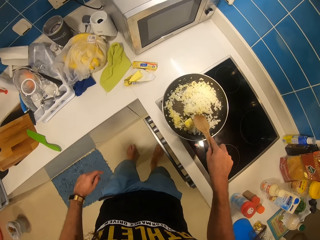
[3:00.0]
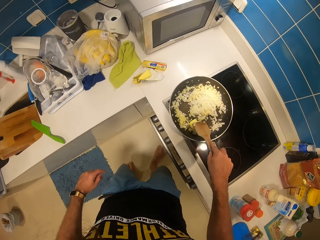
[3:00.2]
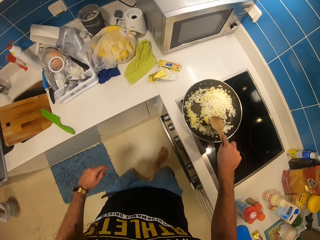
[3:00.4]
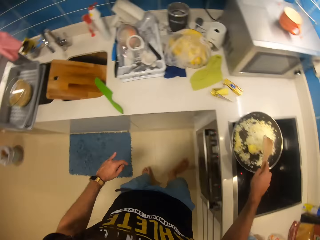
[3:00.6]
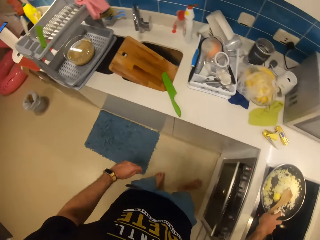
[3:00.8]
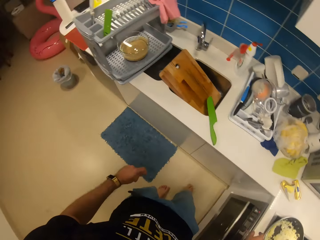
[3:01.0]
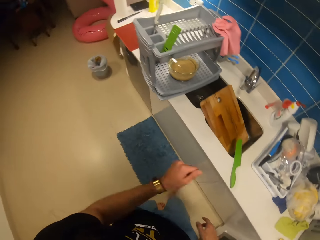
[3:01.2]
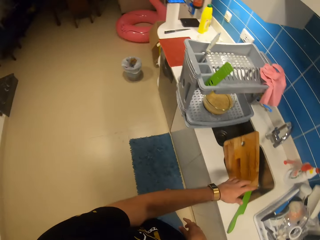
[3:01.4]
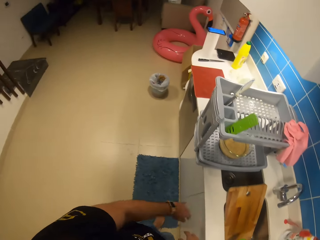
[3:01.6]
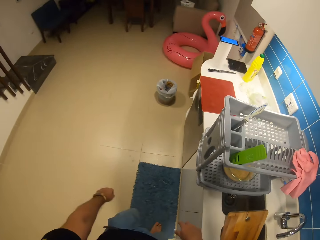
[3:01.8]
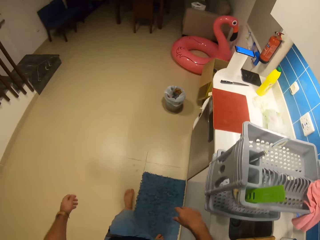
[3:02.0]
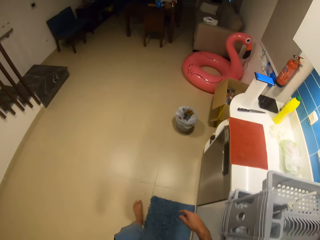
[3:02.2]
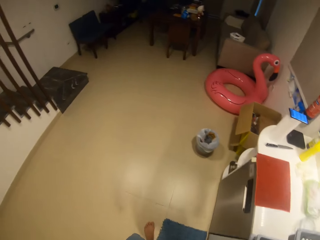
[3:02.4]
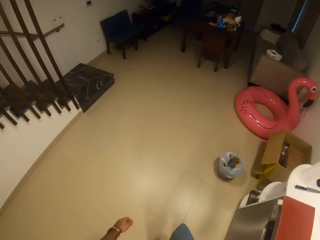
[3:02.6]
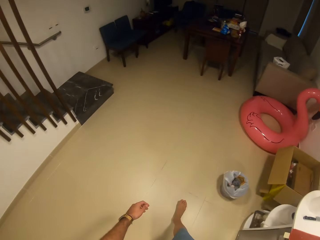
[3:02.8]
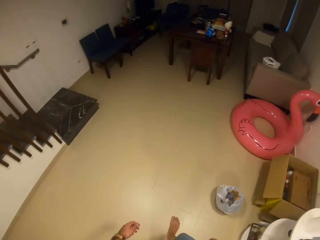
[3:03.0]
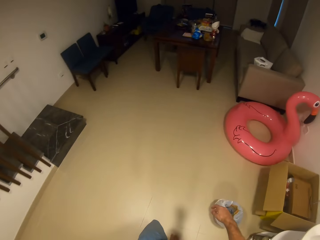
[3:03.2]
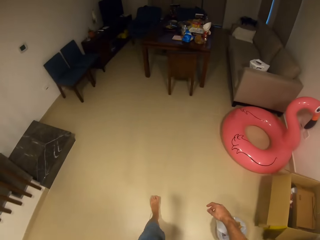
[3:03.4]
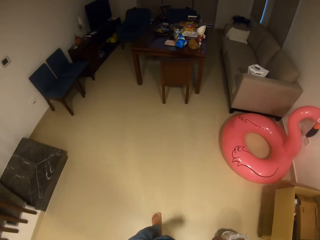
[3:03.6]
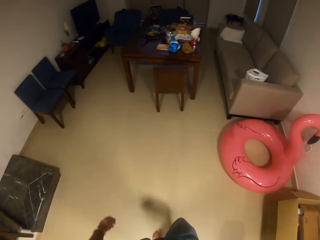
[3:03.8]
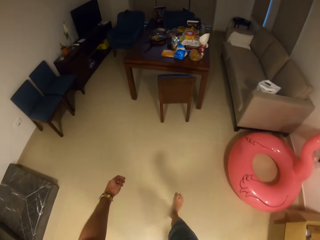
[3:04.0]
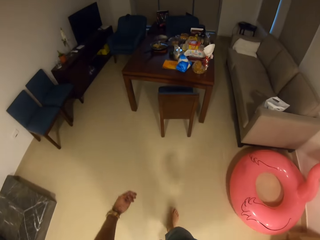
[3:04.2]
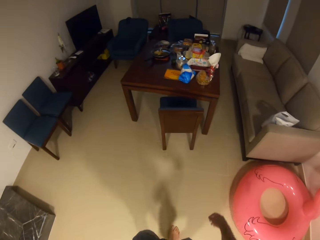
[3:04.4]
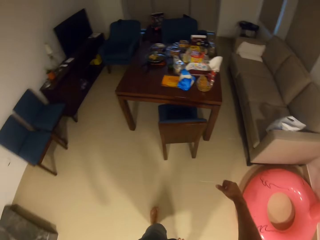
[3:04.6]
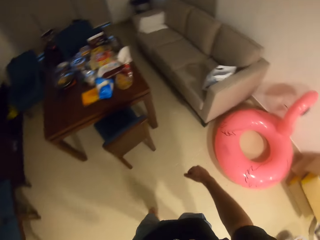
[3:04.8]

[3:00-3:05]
The camera wearer withdraws the right hand from the cooking stick. They drop the spatula in the frying pan. They turn around the stove. They move around the kitchen.

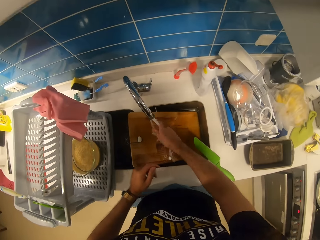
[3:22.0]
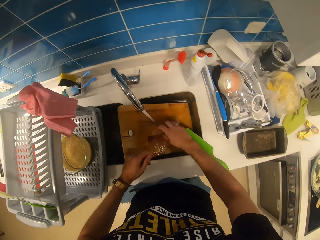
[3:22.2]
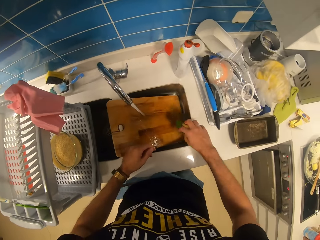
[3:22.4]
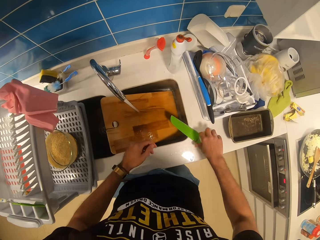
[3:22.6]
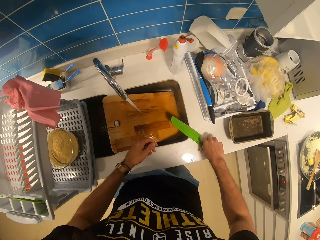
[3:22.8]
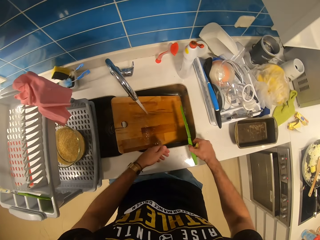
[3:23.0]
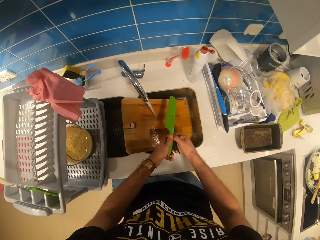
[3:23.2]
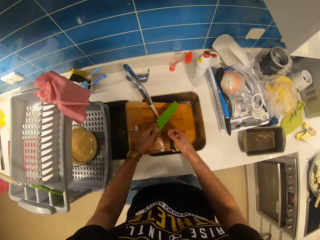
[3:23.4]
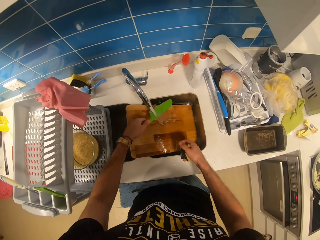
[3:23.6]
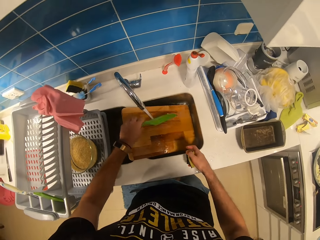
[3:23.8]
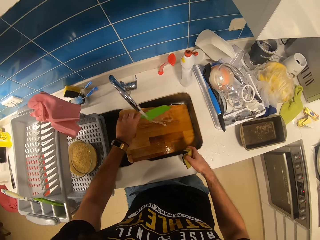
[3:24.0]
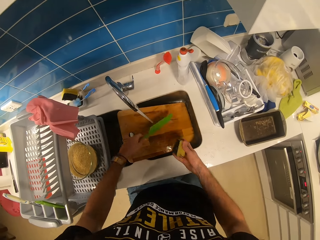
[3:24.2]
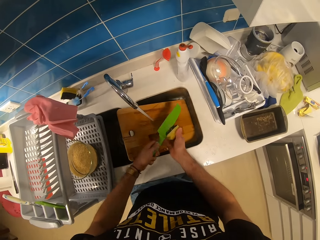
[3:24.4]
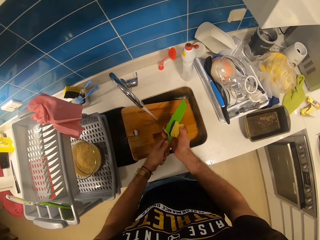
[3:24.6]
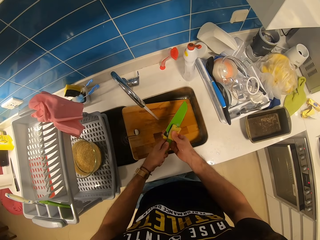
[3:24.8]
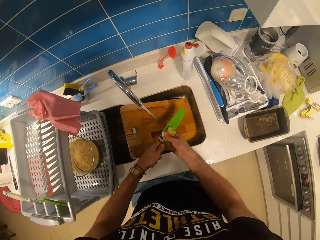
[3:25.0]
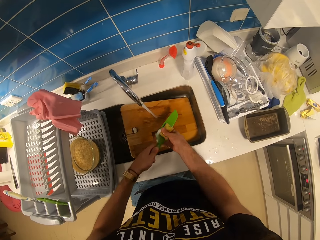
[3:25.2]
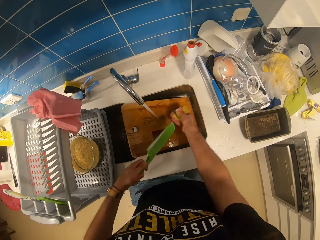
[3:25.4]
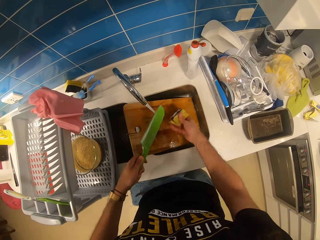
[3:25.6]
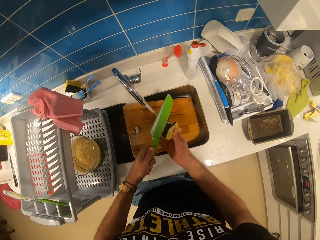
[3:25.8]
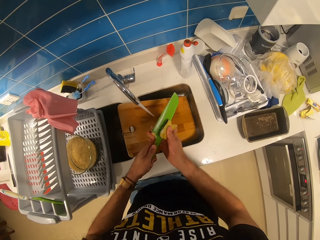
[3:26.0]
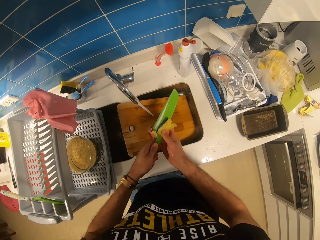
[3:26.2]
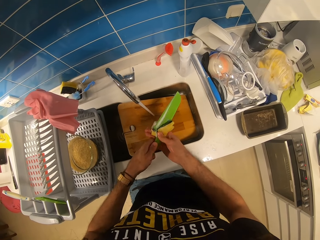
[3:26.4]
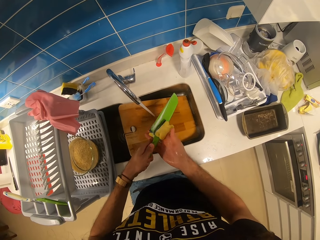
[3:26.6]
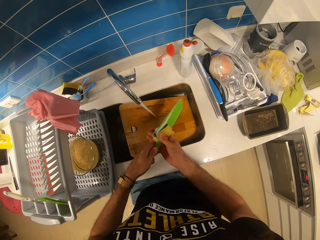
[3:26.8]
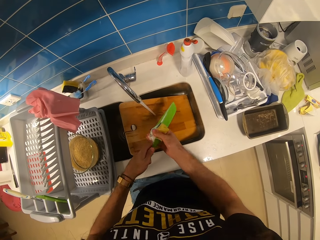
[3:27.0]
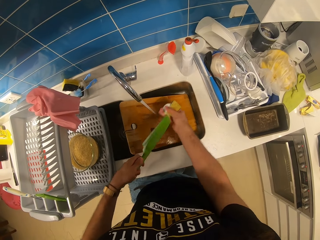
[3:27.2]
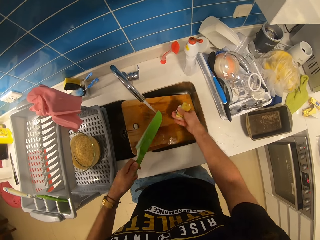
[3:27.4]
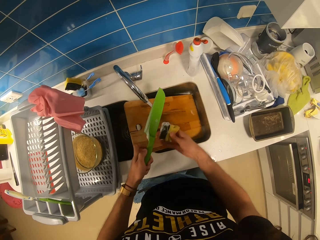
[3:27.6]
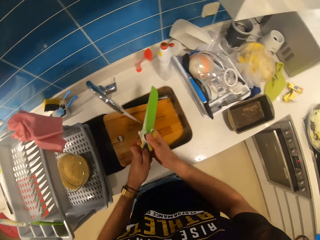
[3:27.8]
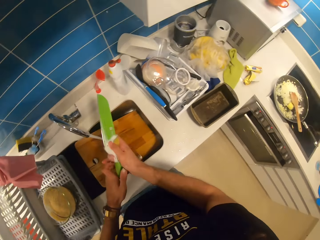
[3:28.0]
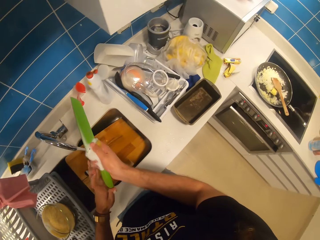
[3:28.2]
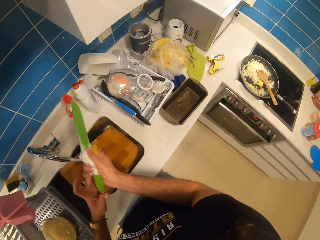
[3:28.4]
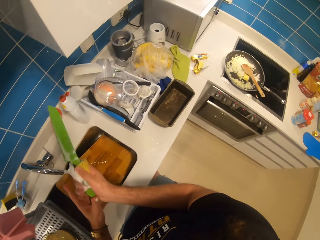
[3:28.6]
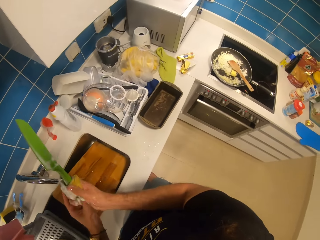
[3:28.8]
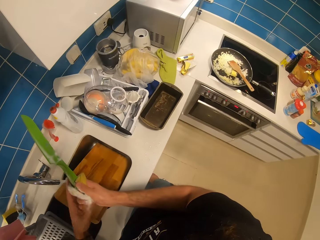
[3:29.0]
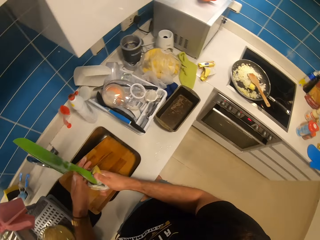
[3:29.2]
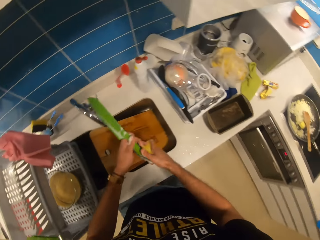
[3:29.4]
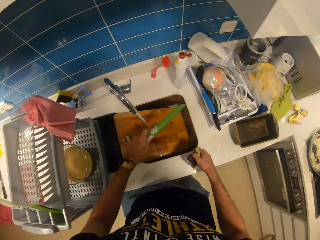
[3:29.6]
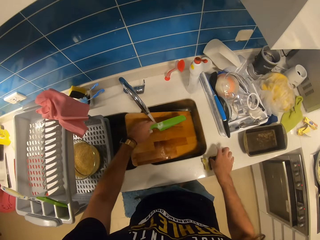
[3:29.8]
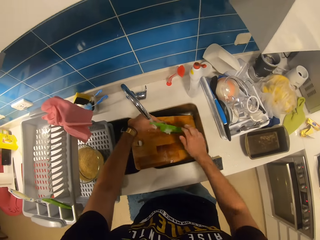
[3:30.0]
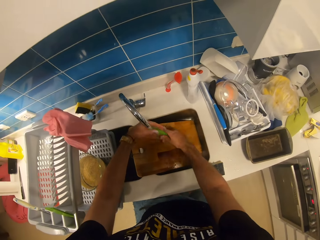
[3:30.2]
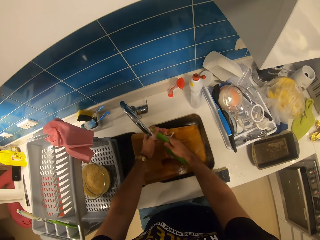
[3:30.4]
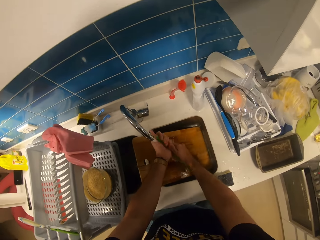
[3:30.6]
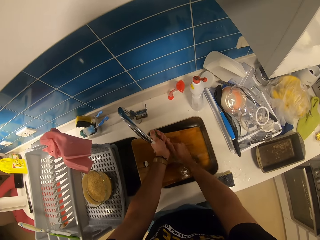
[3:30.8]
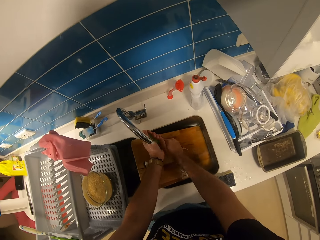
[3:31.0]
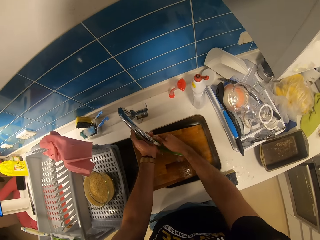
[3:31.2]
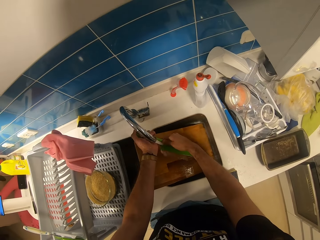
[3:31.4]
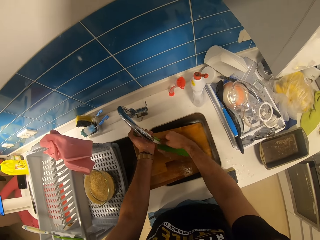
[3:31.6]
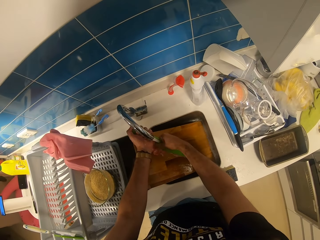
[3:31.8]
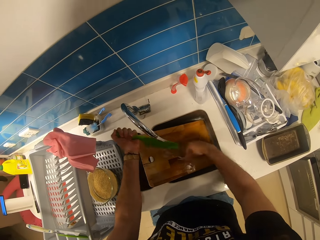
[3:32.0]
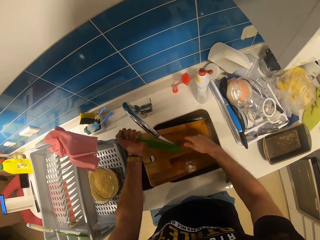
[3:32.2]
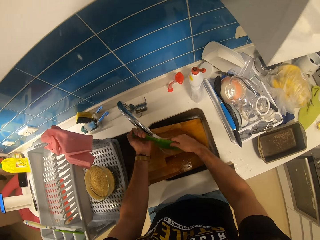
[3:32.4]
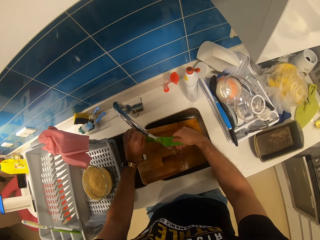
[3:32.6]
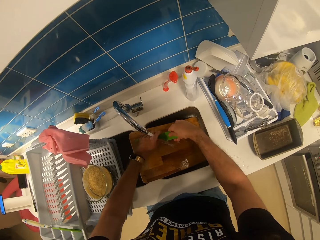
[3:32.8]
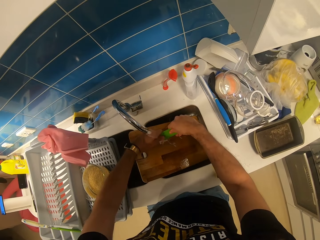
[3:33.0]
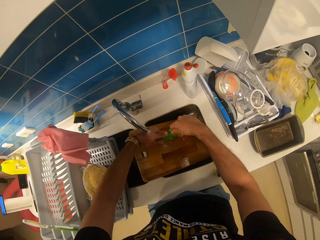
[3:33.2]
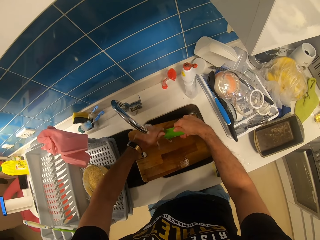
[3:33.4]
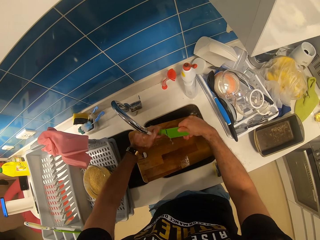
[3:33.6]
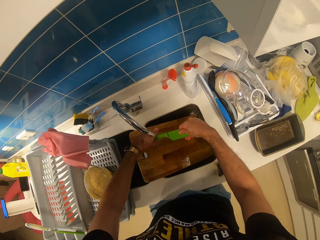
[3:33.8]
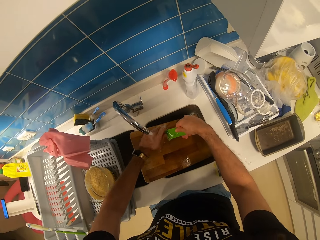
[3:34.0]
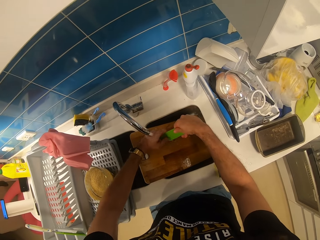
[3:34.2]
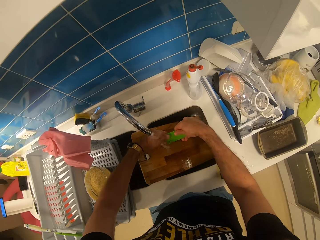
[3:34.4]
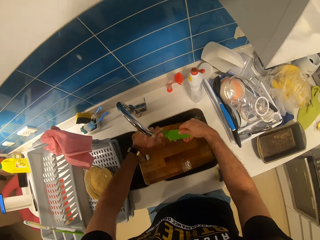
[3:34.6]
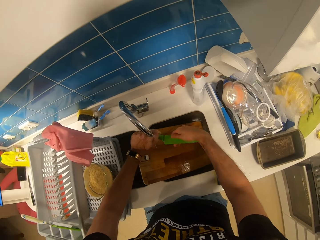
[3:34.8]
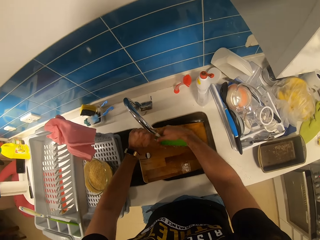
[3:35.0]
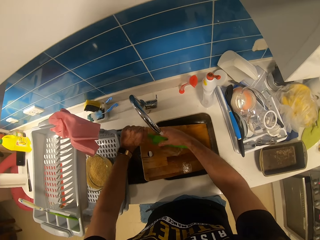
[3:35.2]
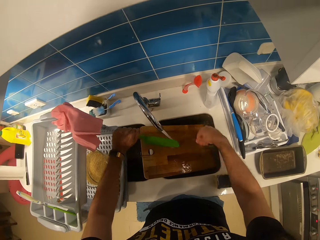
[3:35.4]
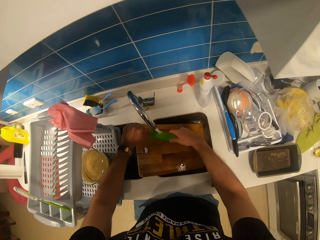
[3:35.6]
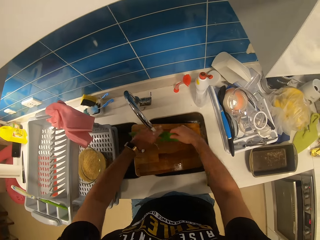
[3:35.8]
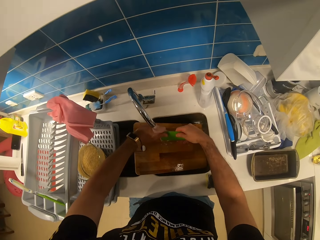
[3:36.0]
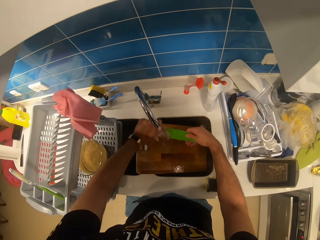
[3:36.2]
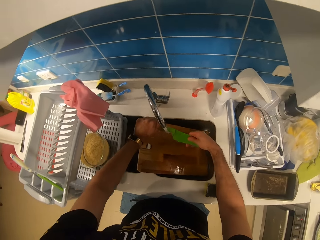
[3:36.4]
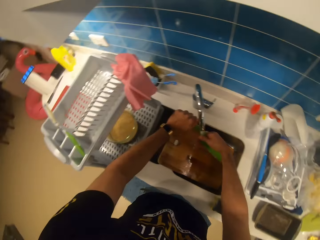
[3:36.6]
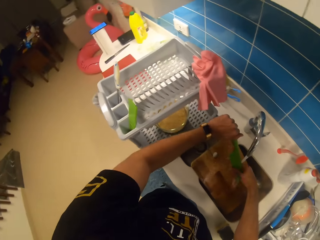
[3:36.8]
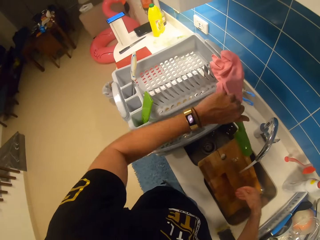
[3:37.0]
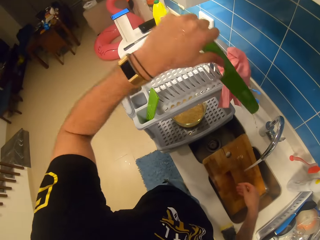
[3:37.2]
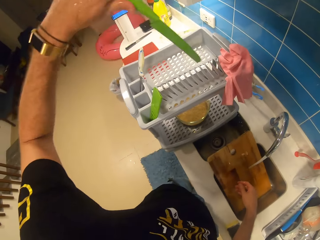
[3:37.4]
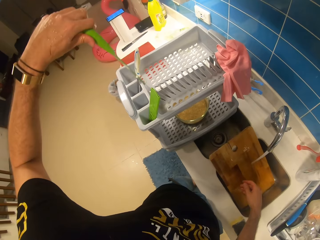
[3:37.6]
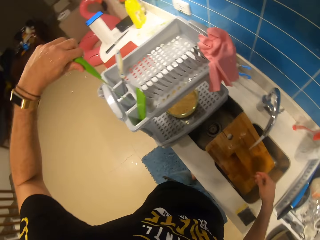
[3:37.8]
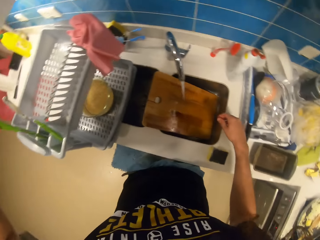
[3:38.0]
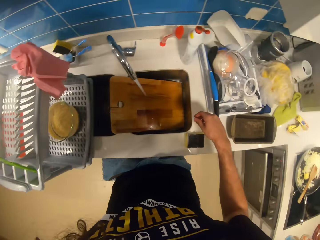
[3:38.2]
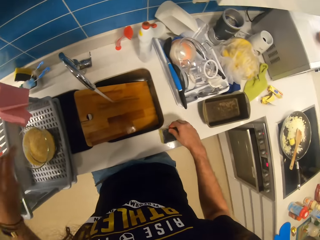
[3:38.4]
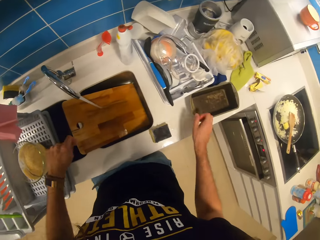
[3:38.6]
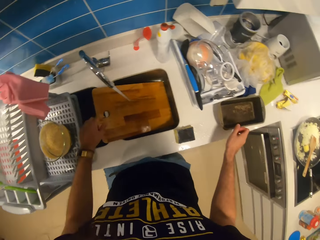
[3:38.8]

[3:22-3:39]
The camera wearer squeezes the sponge with his right hand. He picks up the knife from the counter with his right hand. He passes the knife to his left hand. He holds the knife with both hands. He releases the knife in the sink. He rinses the knife. He washes the knife with the sponge. He drops the sponge on the counter. He rinses the knife with water. He raises the hand towards the cutlery. He drops the knife in the basket.
